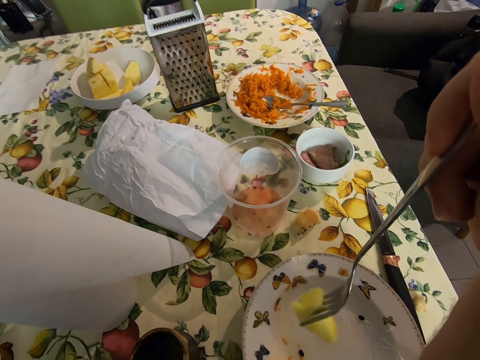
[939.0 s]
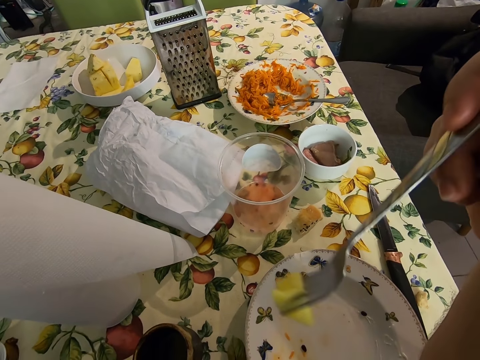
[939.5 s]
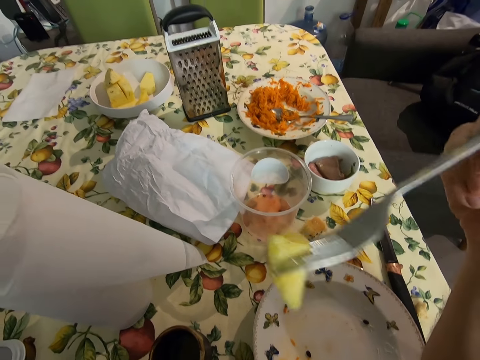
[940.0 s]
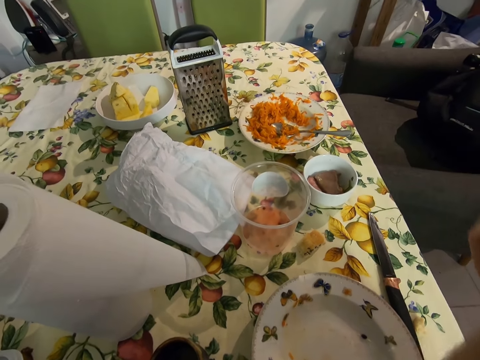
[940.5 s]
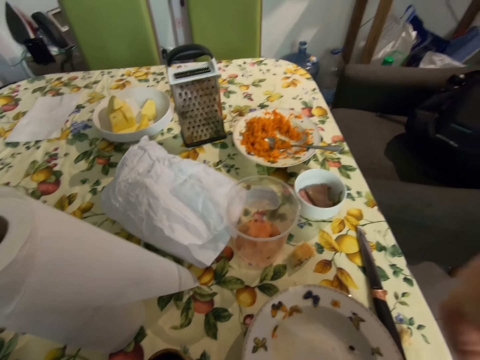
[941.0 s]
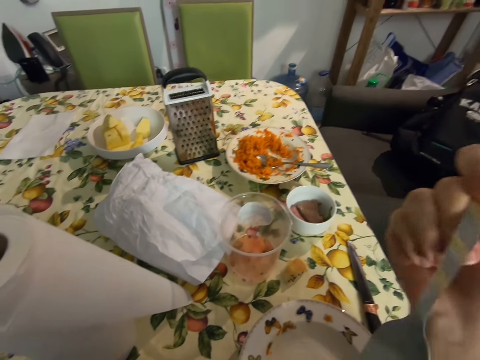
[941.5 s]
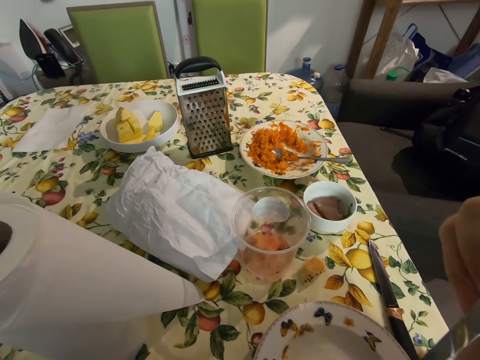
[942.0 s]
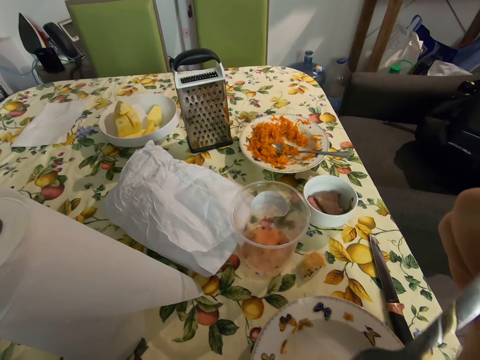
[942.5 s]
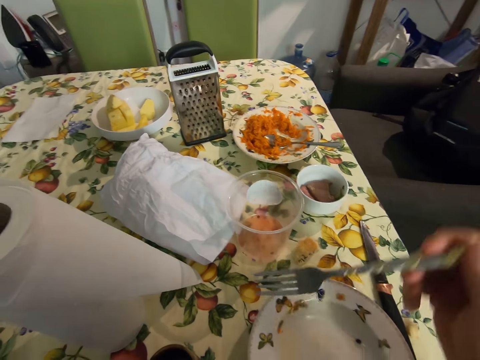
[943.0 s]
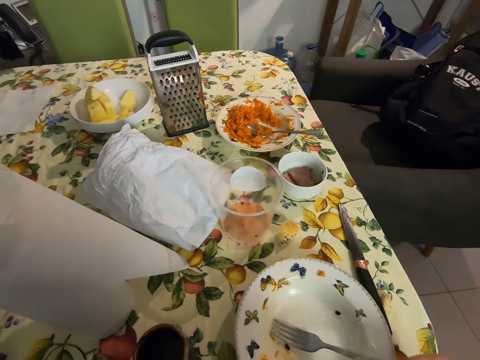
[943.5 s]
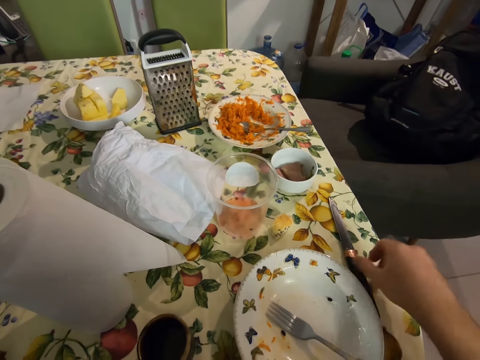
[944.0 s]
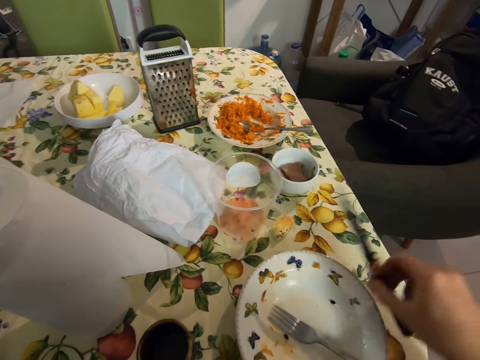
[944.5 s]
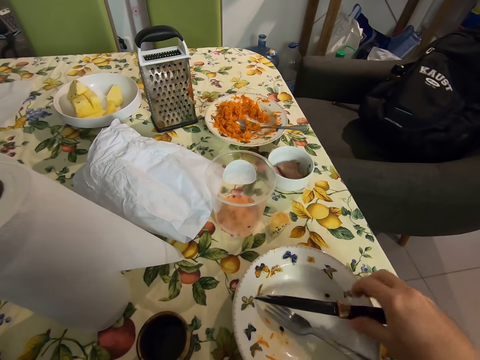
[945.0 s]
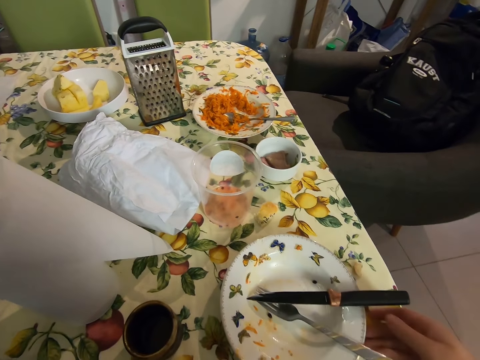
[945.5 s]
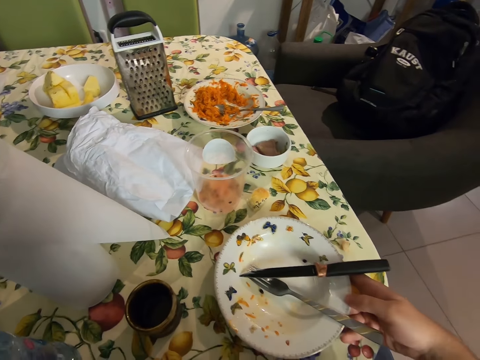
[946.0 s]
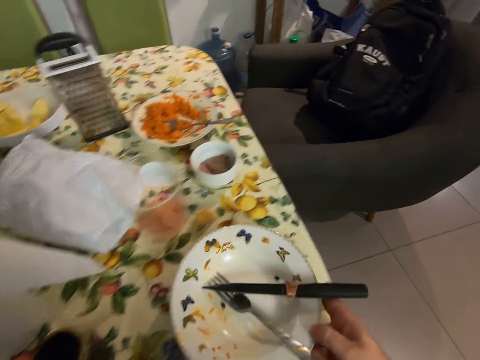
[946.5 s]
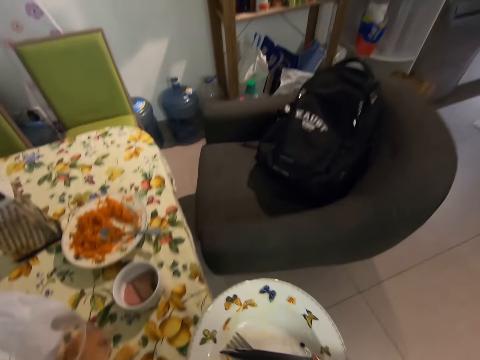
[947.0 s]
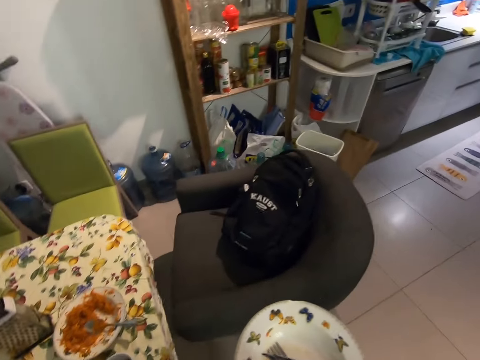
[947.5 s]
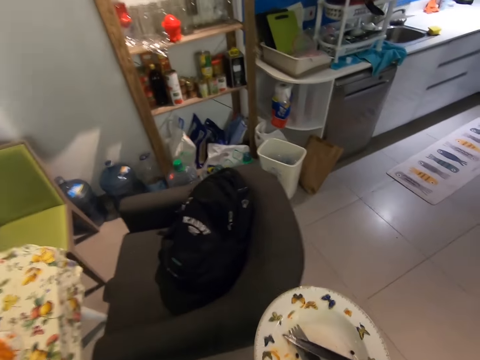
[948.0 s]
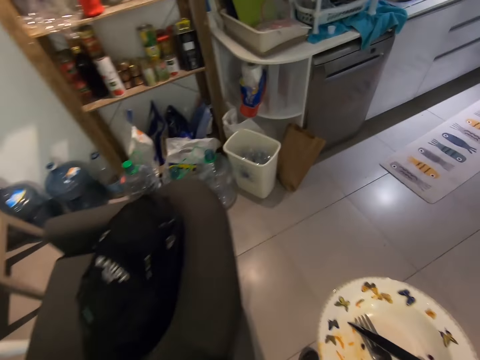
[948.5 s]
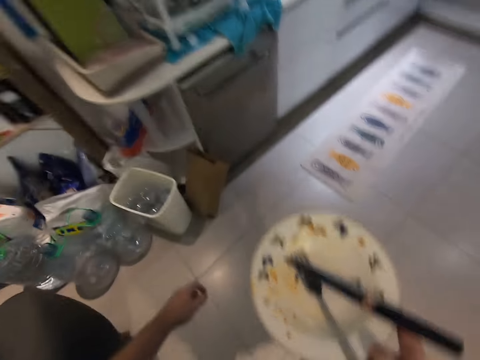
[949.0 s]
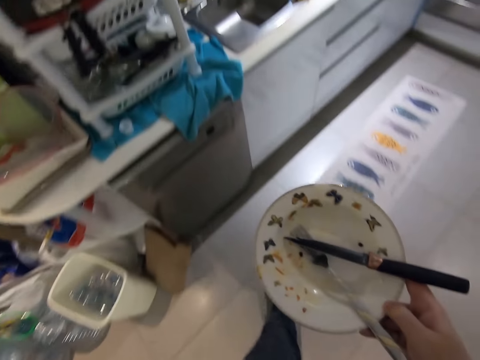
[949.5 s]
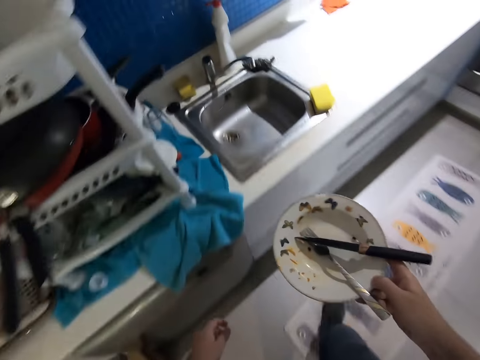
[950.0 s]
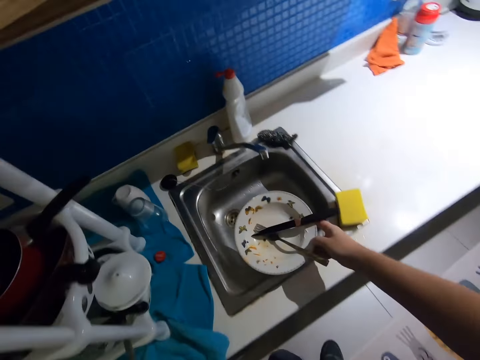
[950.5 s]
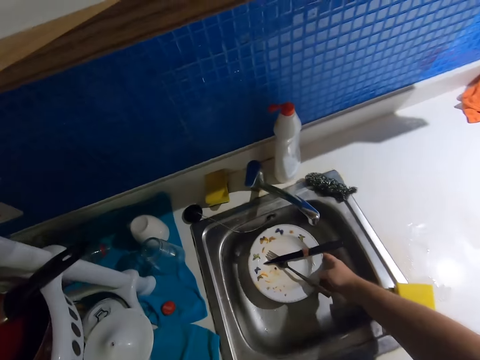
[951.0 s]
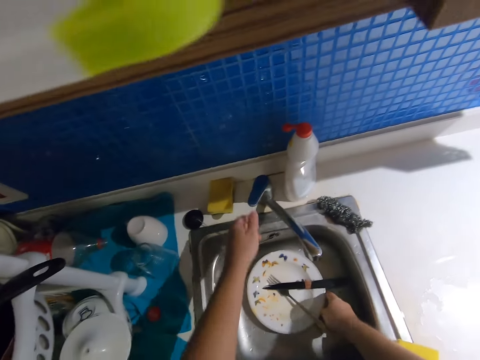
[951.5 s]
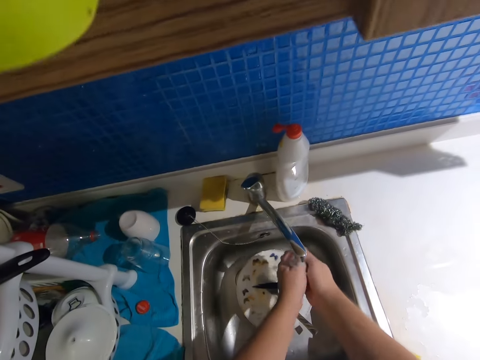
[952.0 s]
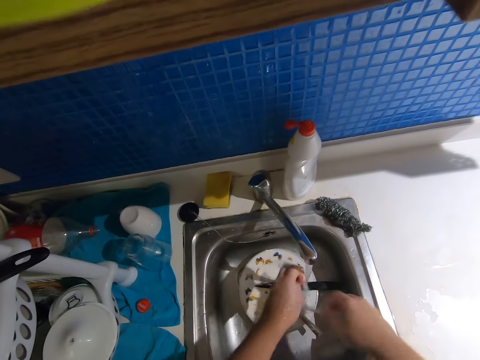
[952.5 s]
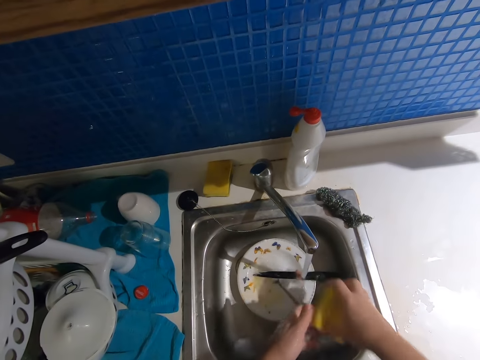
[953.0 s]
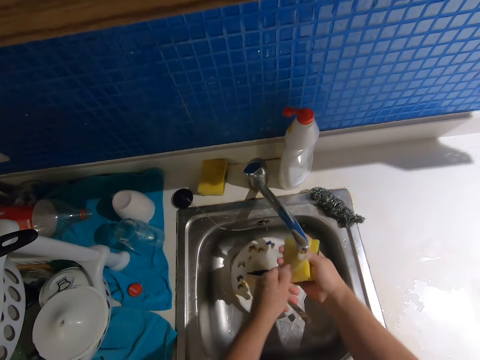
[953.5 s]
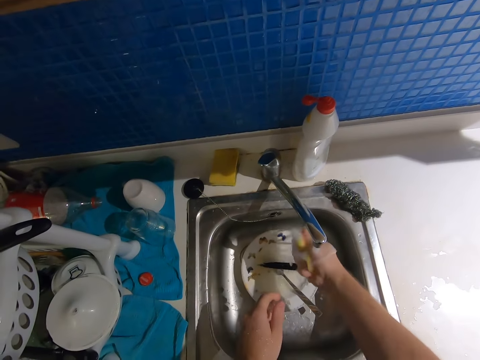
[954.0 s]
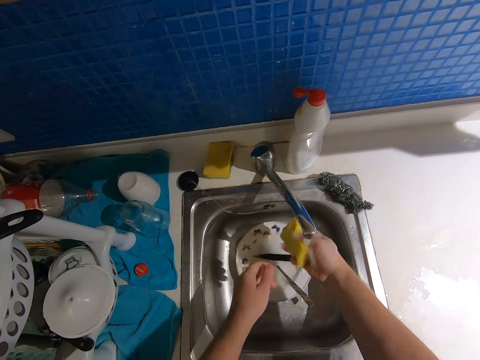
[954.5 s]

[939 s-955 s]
The camera wearer eats the fruit. He puts the fork on the plate, picks the knife from the table, and puts the knife on the plate. He picks up the plate with the fork and knife from the table. He walks to the sink. He puts the plate with the fork and knife in the sink. He turns on the sink tap. He rinses his hands. He picks a sponge and rinses the sponge.

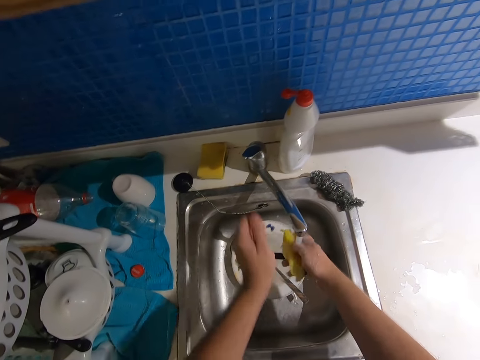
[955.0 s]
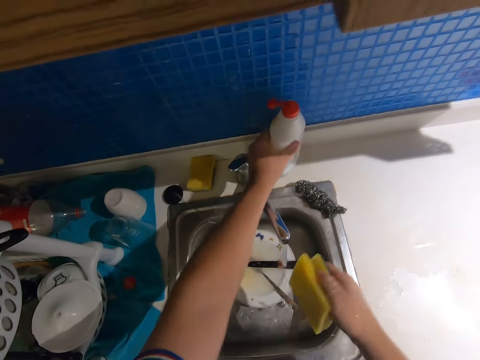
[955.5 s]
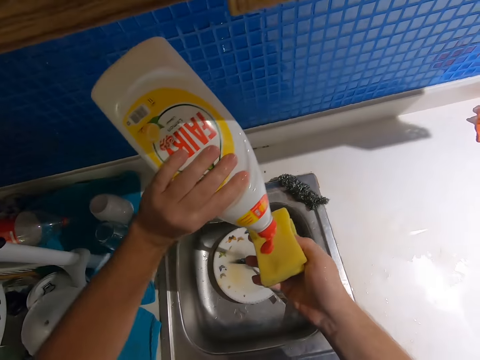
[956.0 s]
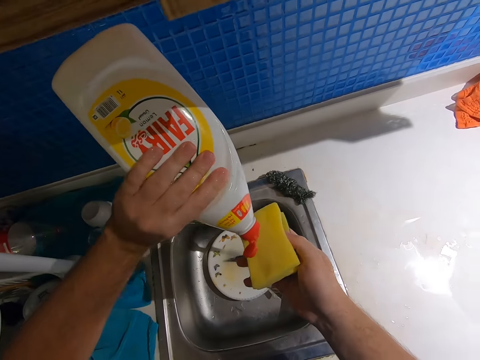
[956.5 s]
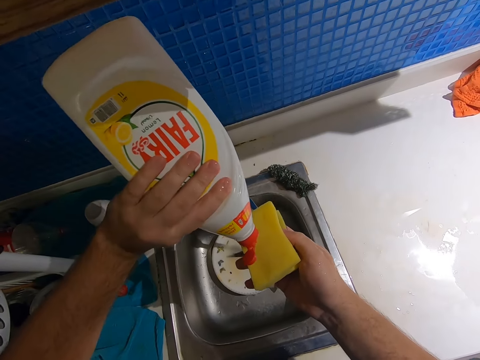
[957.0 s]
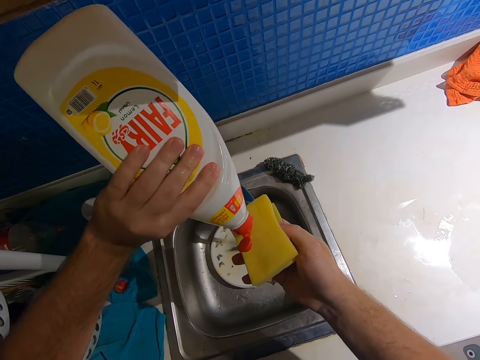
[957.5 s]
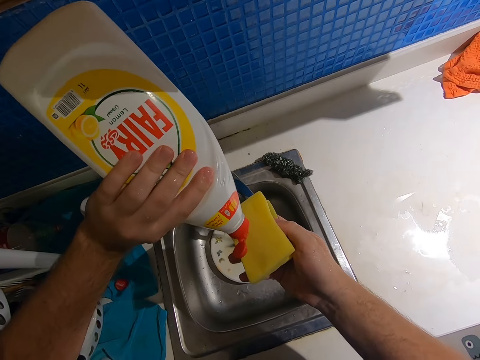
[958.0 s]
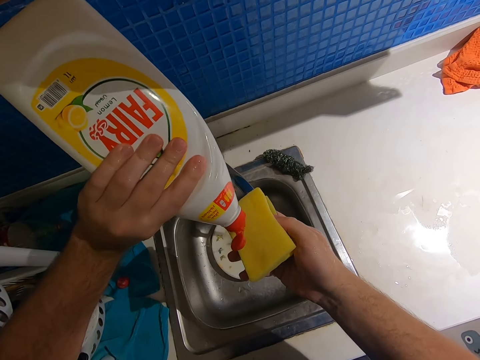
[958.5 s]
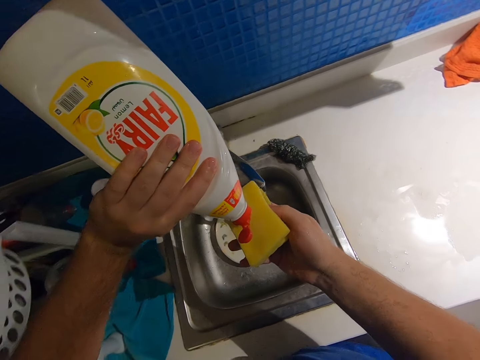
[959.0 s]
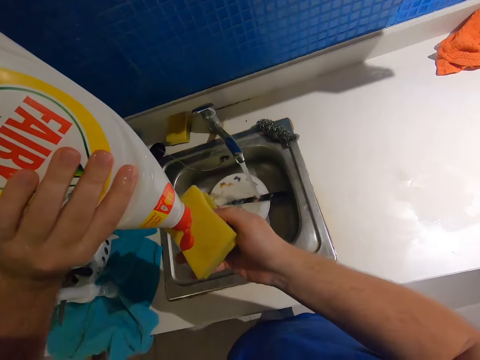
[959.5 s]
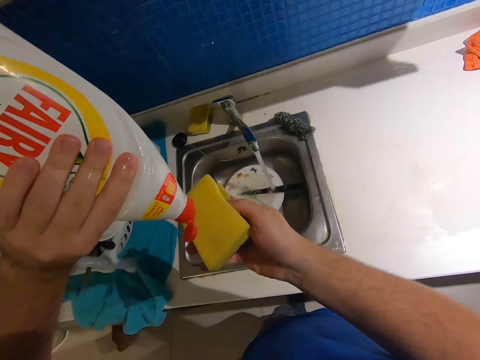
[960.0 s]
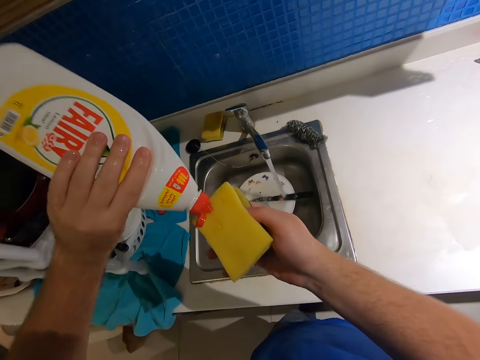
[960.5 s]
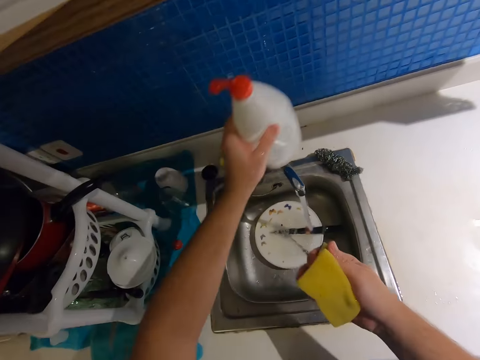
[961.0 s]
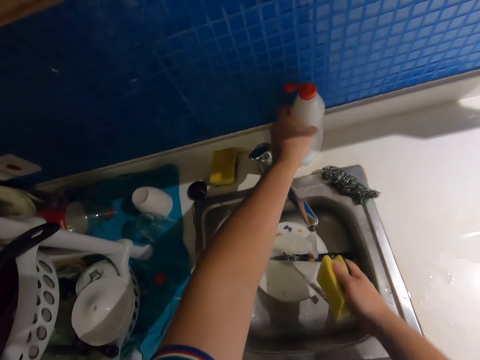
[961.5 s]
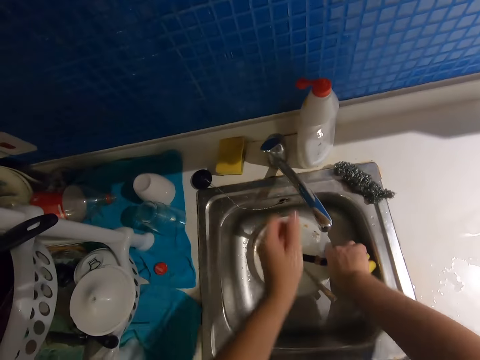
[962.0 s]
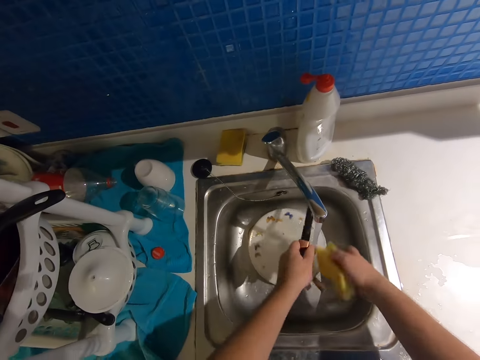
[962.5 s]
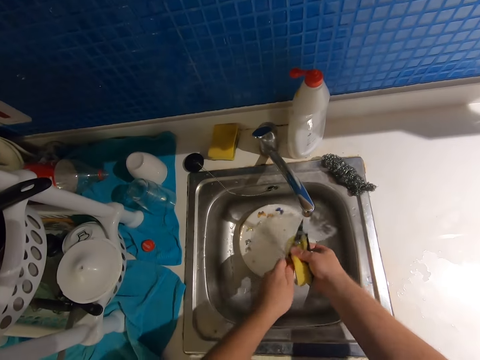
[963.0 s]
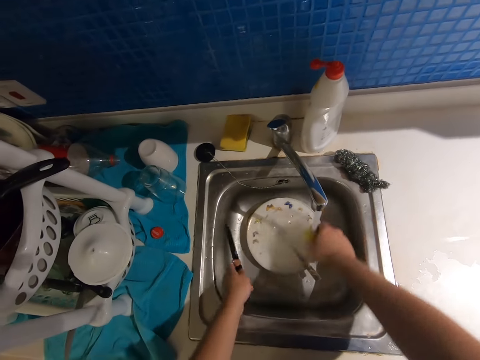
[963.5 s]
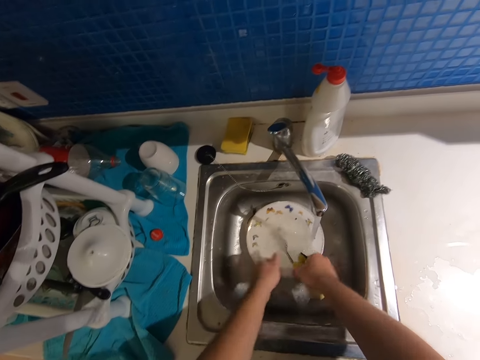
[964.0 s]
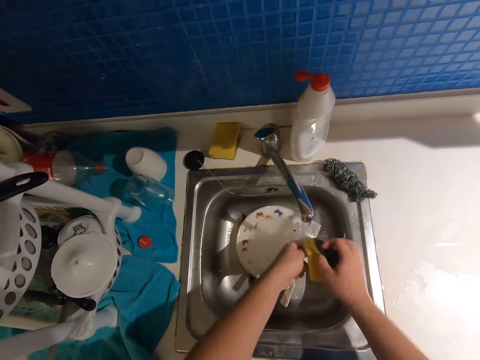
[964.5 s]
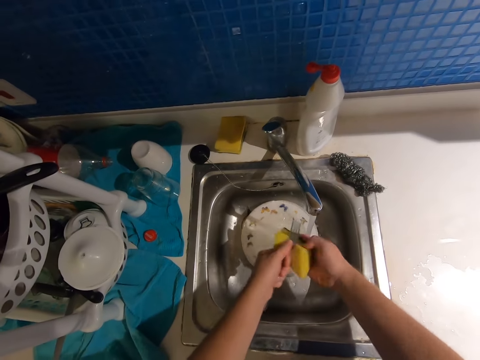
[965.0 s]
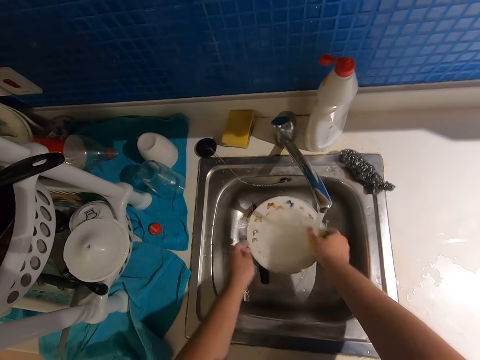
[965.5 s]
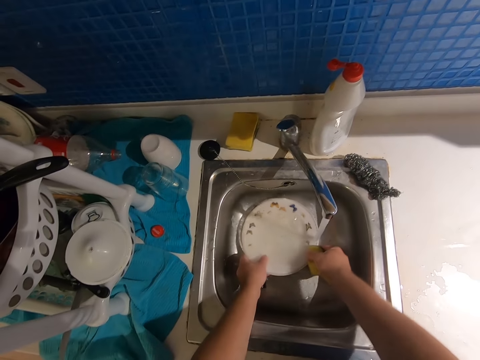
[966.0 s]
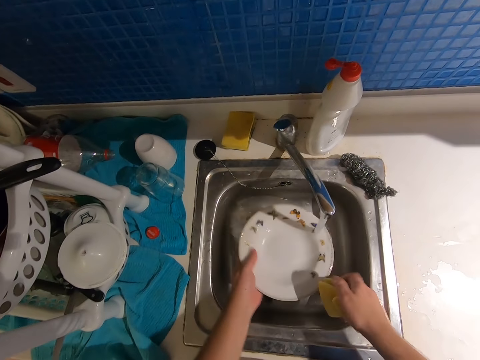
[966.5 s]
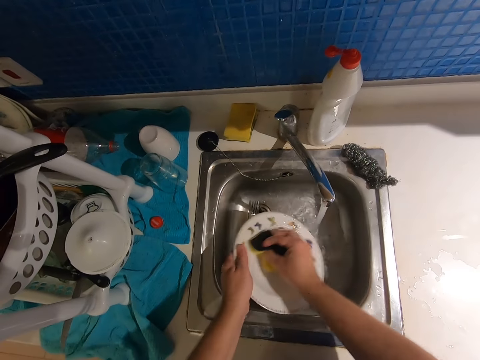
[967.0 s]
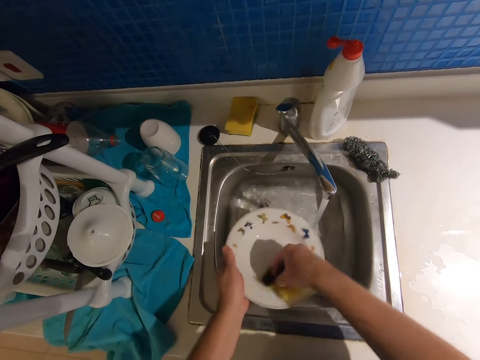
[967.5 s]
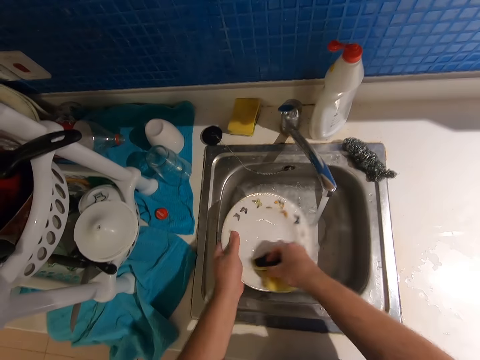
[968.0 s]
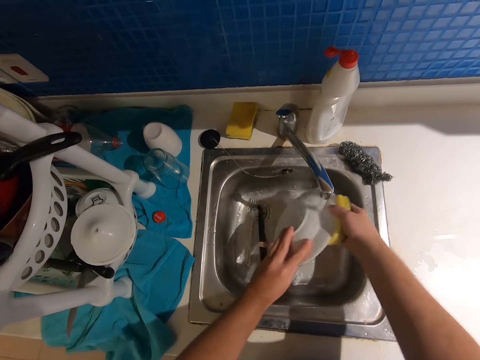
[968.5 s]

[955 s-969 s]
The camera wearer picks the liquid soap from the kitchen counter. They add the soap to the sponge. They put the liquid soap on the kitchen counter. They pick the knife from the plate and wash the knife with the sponge and water. They put the knife in the sink, pick the fork from the plate, wash the fork with the sponge and water, and put the fork in the sink. They pick the plate from the sink and wash the plate with the sponge and water.
